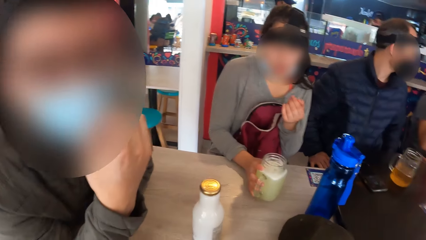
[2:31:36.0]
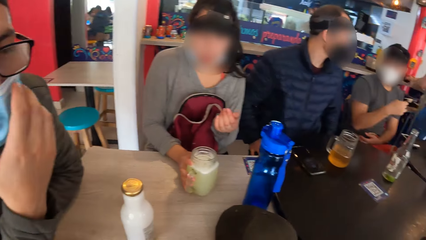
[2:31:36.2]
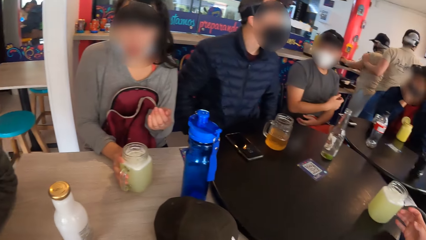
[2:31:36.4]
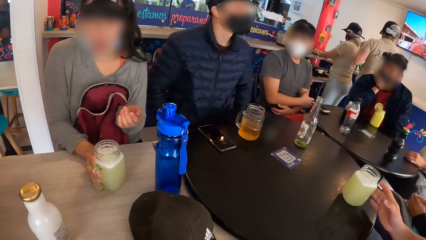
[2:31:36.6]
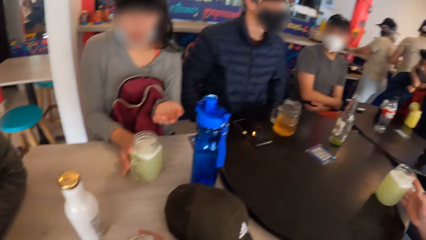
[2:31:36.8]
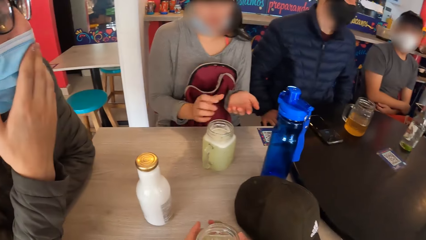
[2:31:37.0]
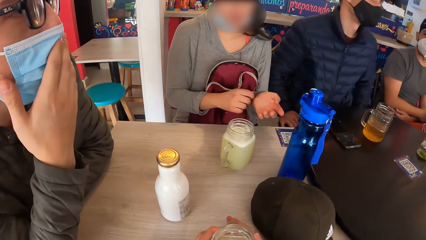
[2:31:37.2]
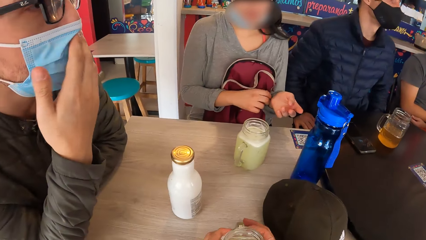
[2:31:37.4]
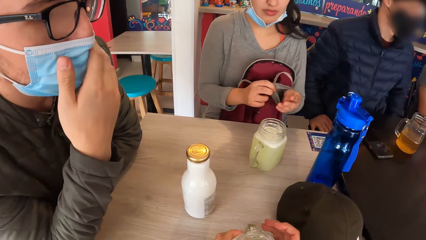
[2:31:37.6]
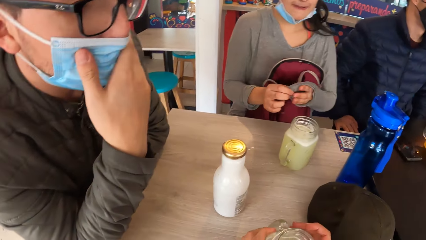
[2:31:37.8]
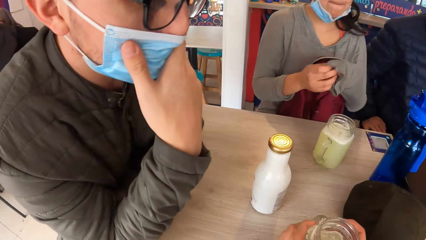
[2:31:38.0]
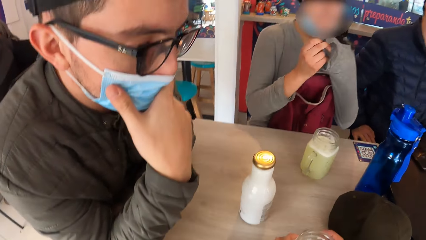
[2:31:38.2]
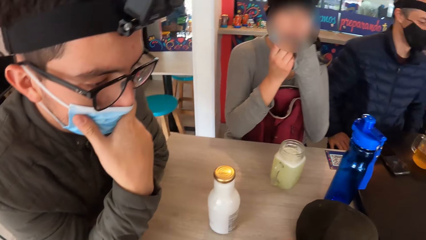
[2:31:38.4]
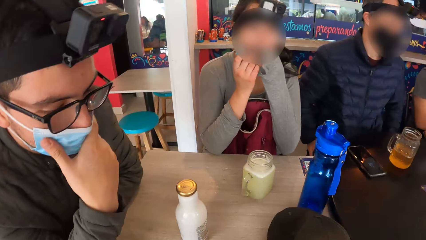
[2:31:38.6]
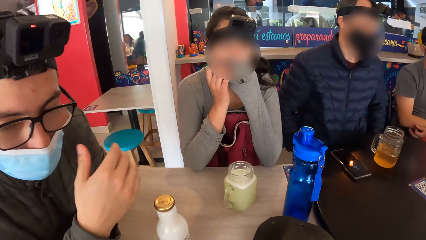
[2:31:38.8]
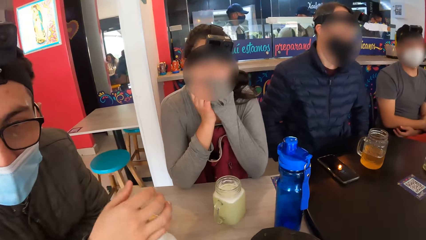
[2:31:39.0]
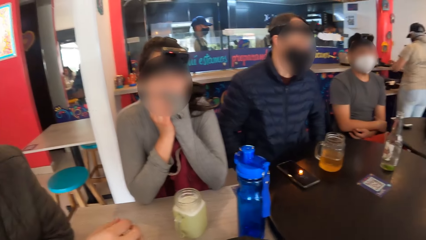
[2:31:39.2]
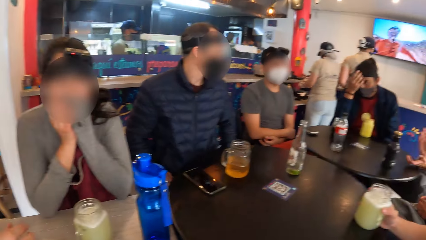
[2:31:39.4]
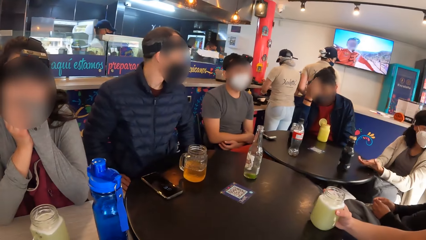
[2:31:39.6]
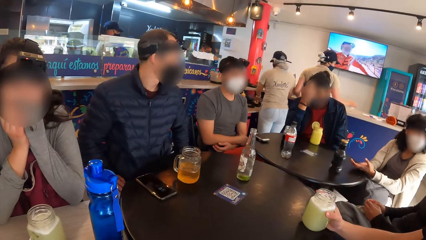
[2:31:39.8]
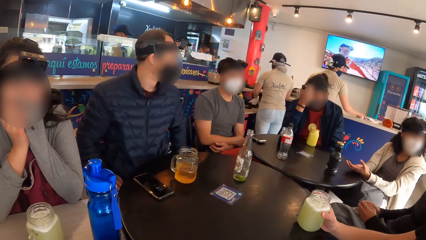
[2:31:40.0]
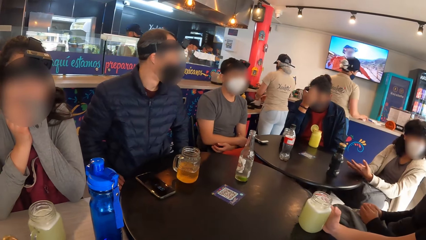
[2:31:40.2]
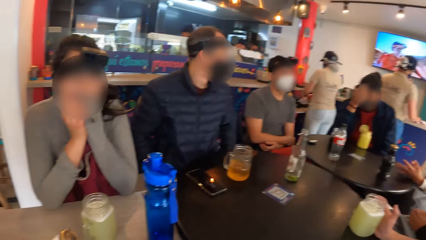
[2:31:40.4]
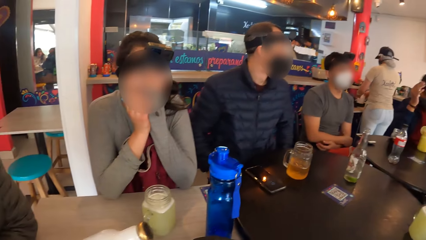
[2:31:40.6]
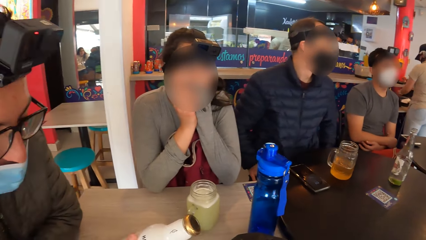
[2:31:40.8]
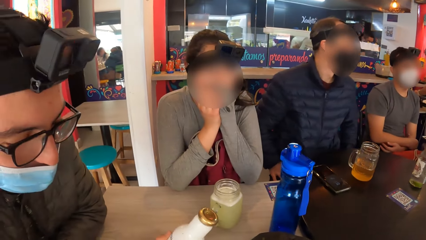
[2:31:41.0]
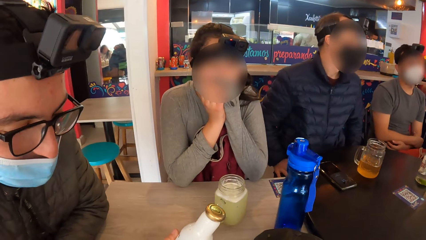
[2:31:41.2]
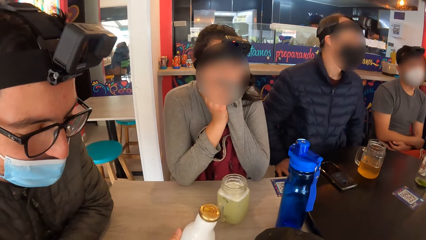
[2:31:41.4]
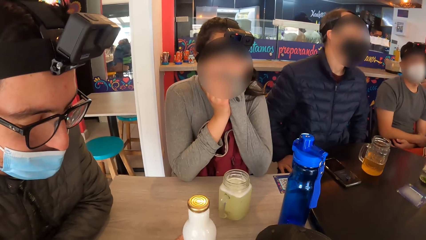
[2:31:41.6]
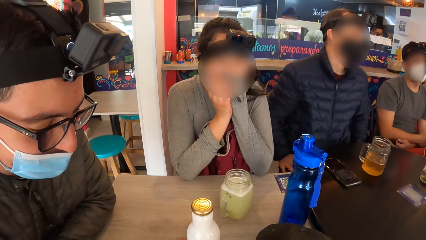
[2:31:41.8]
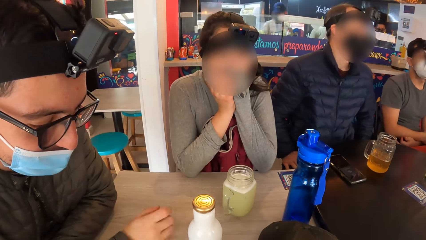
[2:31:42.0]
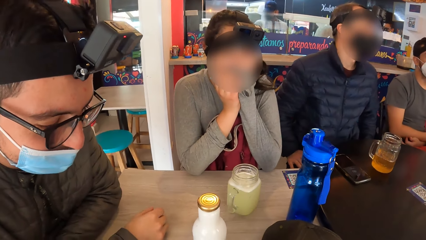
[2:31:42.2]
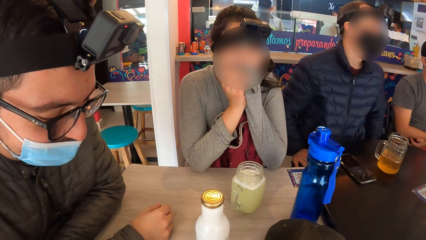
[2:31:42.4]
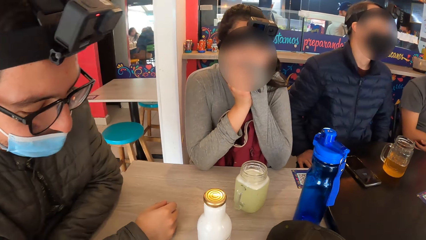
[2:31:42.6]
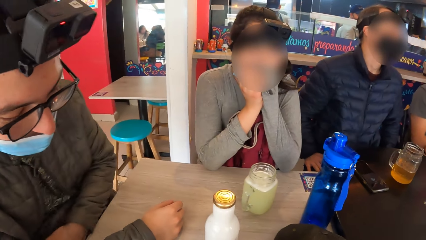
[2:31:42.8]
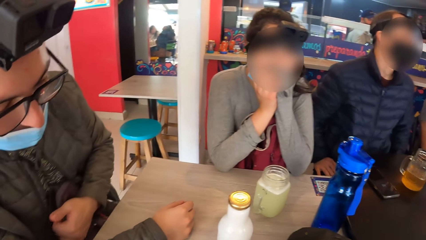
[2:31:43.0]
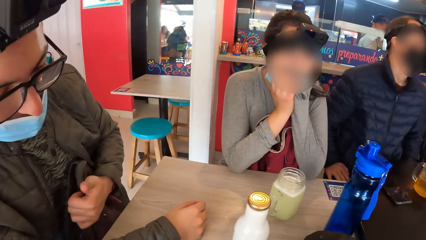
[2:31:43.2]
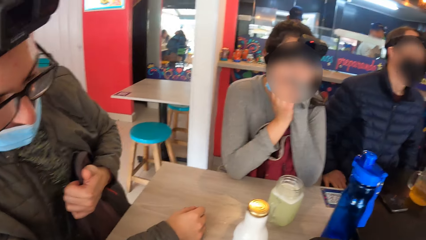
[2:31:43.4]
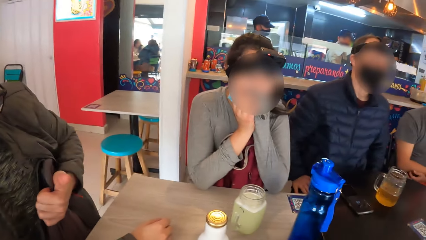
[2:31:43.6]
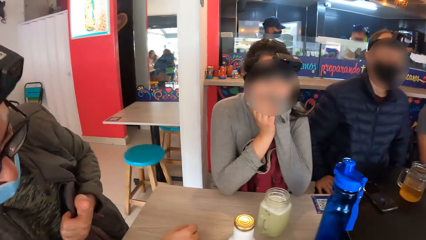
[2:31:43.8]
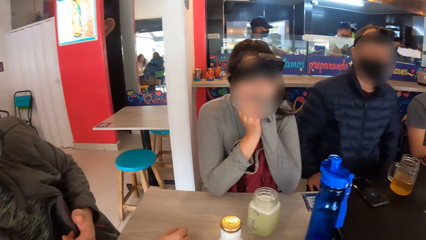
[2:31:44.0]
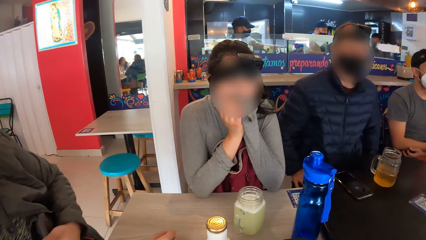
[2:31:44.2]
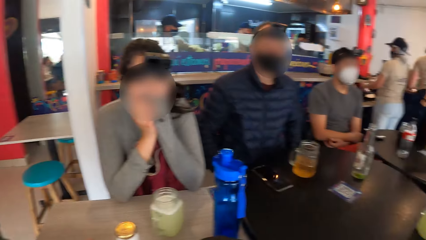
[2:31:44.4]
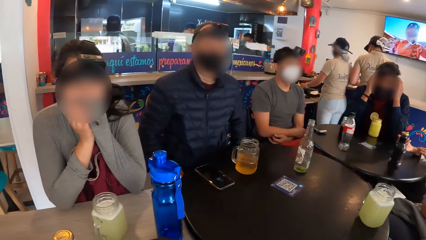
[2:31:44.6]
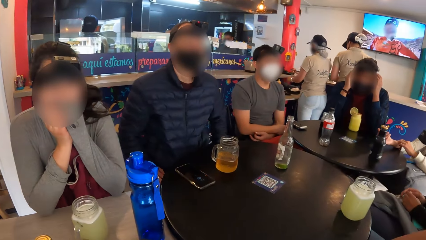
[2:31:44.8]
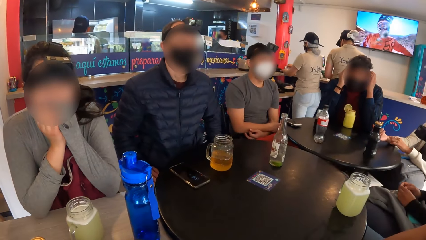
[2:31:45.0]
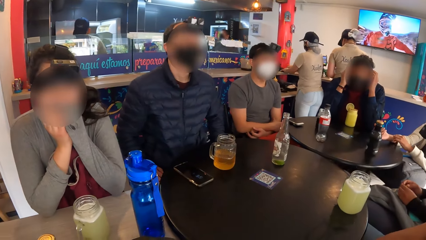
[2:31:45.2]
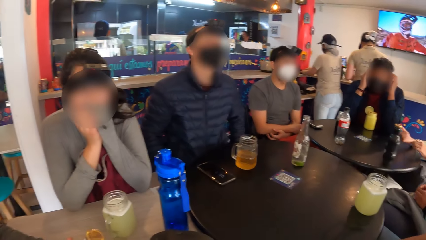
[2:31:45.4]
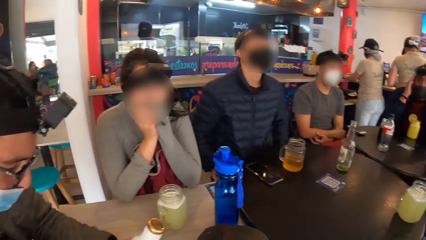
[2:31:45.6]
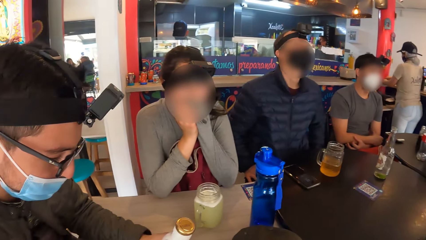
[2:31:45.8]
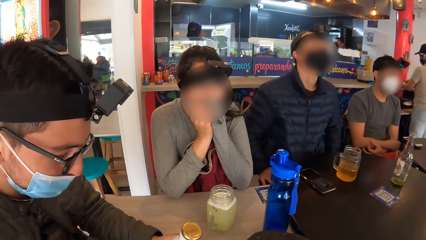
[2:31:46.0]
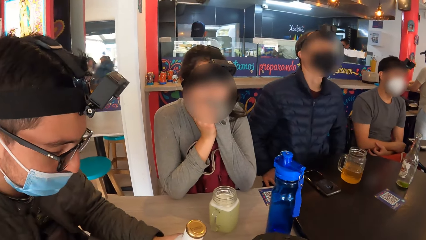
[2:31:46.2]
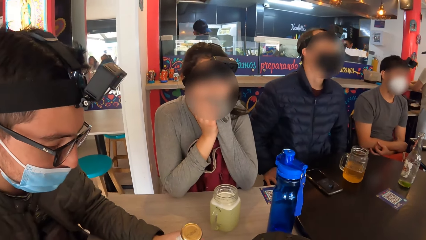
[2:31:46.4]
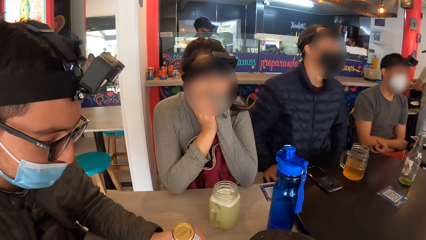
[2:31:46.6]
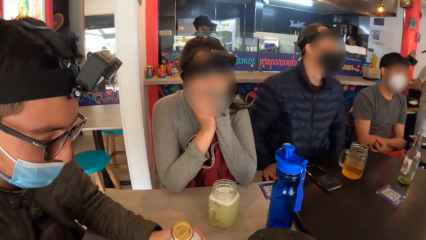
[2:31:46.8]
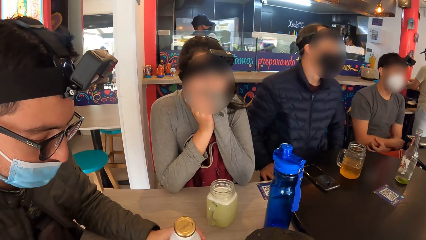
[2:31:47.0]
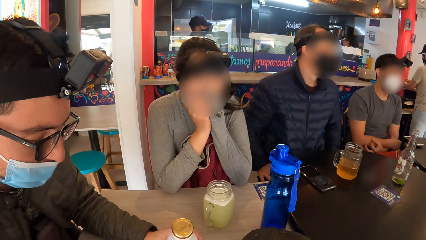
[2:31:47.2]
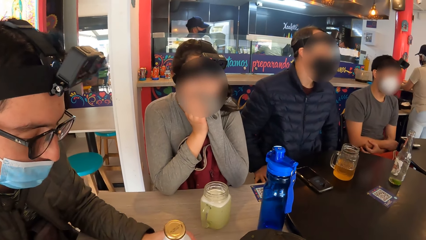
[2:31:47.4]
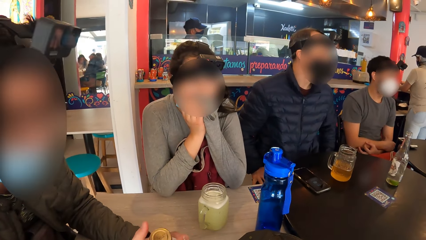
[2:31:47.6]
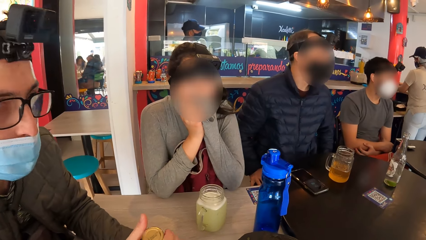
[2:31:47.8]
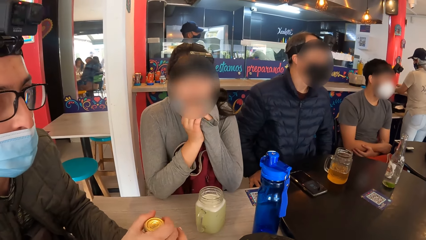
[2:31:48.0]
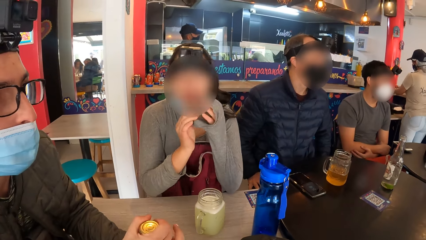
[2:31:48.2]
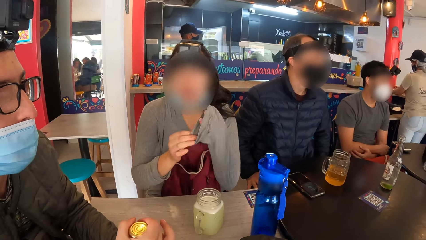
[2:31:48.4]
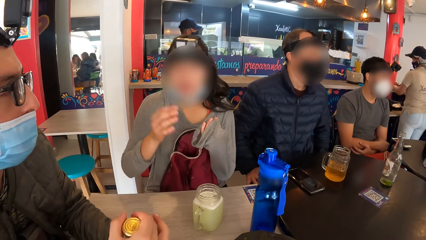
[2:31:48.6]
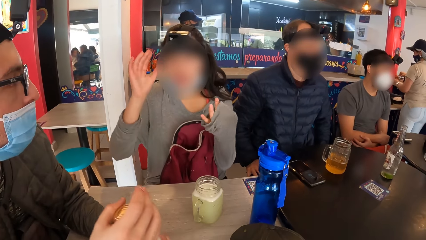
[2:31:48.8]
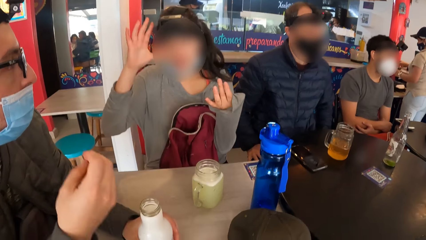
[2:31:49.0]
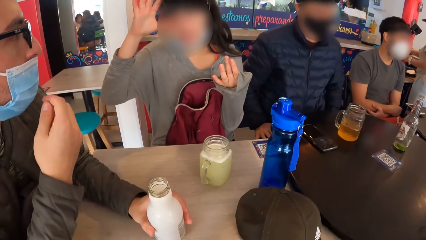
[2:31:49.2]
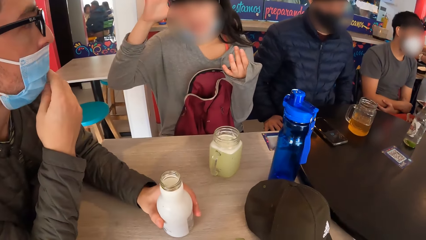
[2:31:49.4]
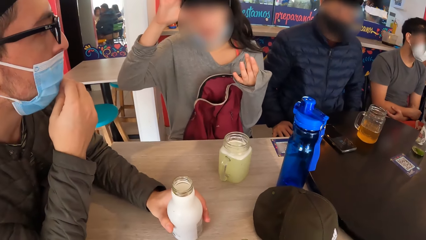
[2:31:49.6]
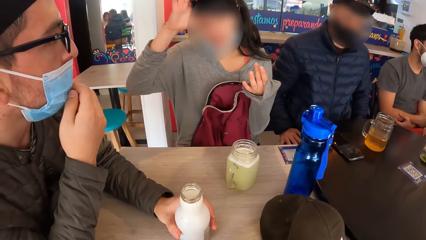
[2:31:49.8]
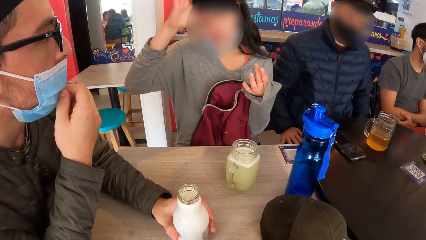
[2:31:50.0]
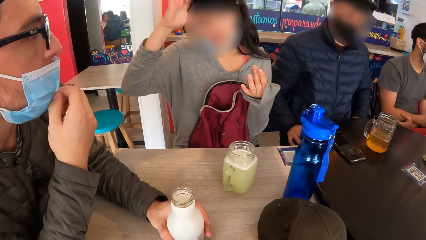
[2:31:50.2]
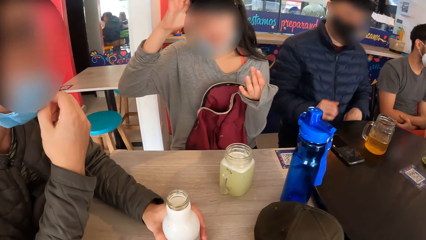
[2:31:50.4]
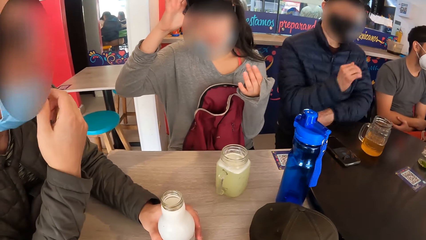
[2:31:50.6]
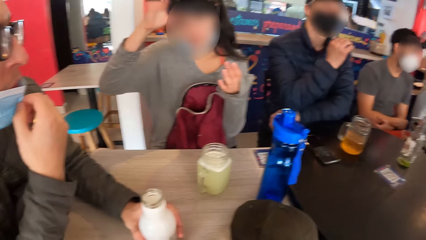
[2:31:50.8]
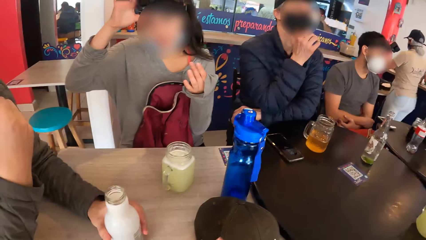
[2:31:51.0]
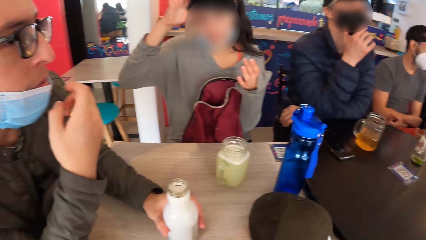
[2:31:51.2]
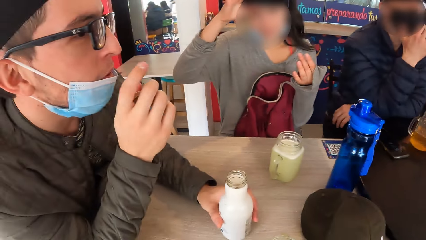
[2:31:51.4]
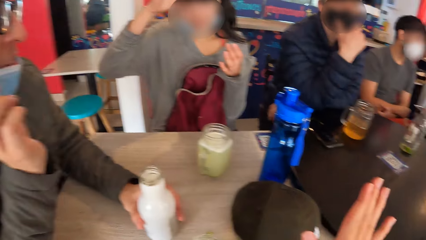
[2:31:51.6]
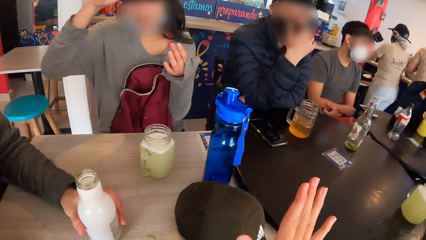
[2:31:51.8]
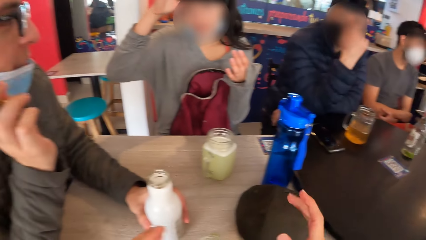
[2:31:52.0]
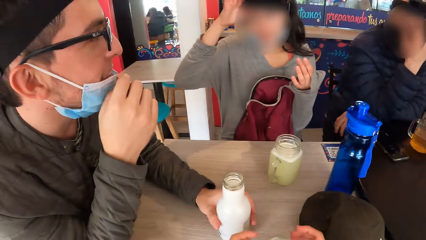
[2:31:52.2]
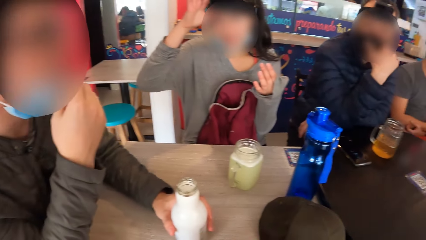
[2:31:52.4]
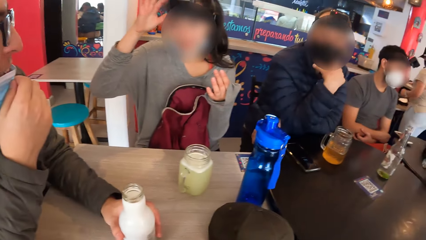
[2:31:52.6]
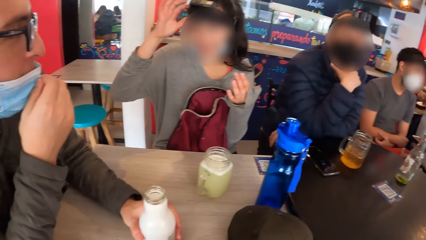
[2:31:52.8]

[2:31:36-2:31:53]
The woman drops the cup on the table with her right hand. The camera wearer looks around the room. The woman adjusts her left hand sleeve with her right hand. The woman lifts her hands. The camera wearer looks around the room. The woman interacts with a man. The woman lifts her hand. The woman scratches her face with her right hand. The man adjusts the nose mask on his face with his right hand. The man puts on the mask.
